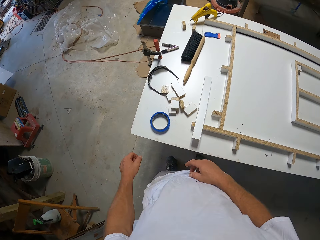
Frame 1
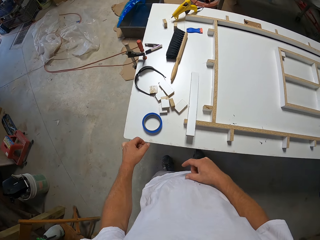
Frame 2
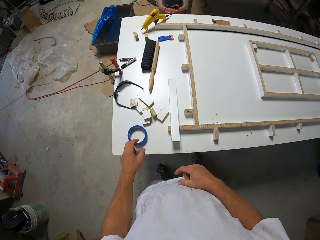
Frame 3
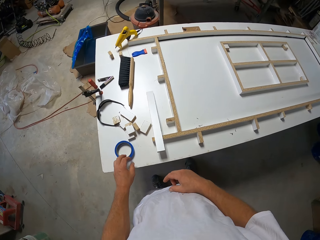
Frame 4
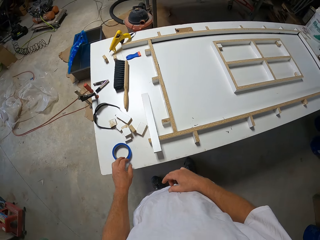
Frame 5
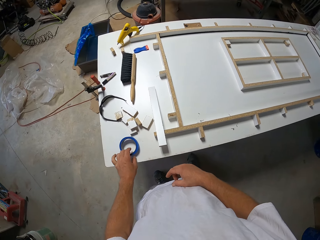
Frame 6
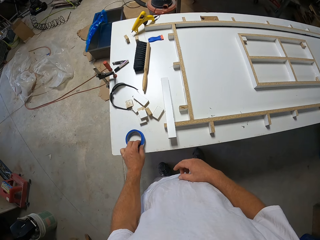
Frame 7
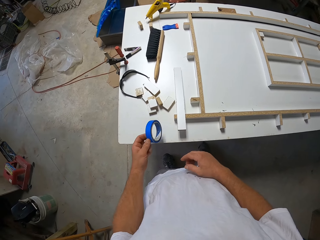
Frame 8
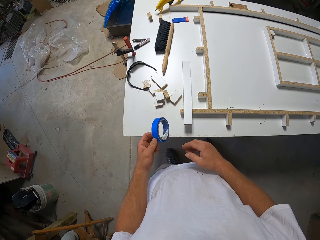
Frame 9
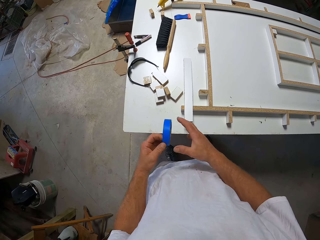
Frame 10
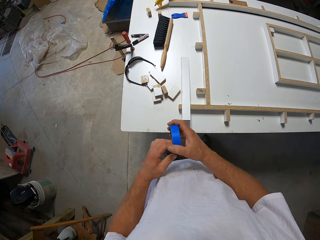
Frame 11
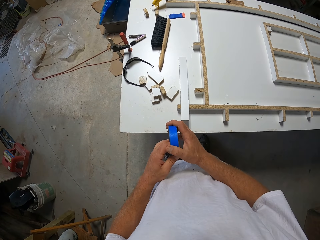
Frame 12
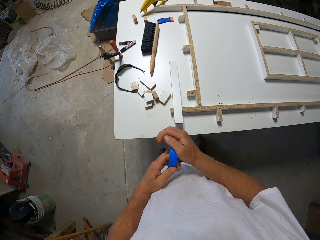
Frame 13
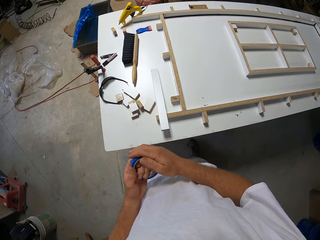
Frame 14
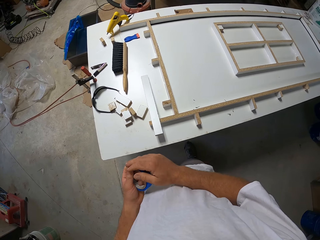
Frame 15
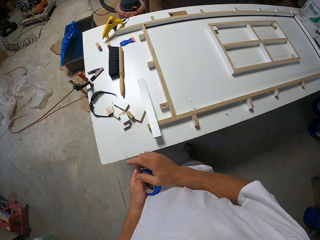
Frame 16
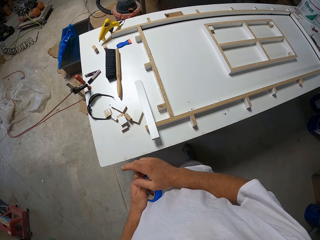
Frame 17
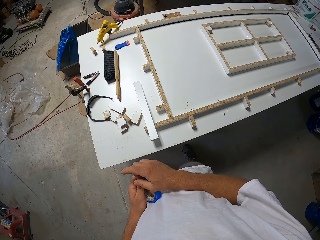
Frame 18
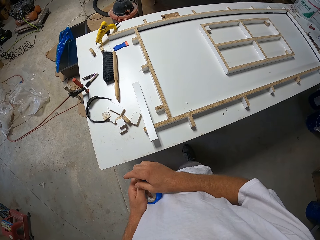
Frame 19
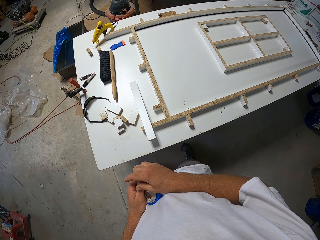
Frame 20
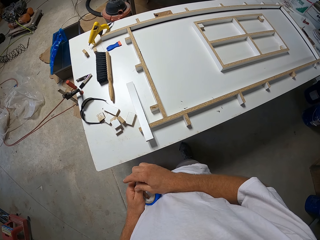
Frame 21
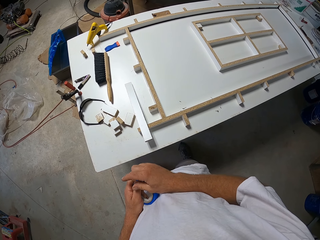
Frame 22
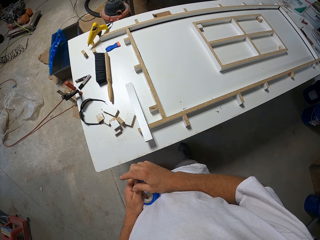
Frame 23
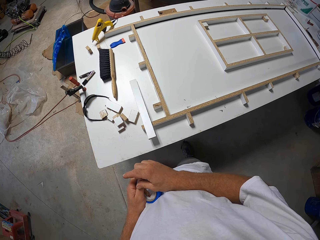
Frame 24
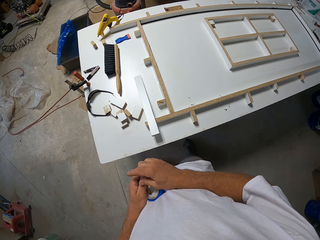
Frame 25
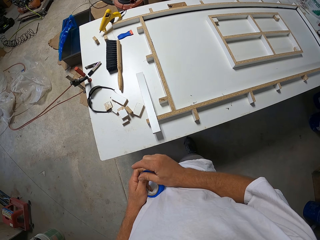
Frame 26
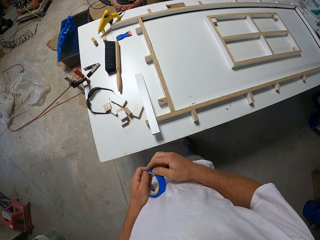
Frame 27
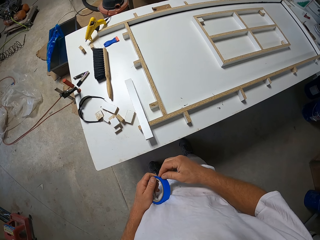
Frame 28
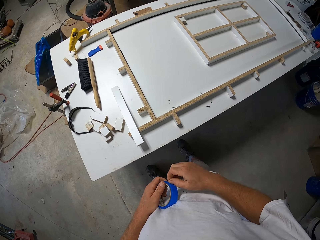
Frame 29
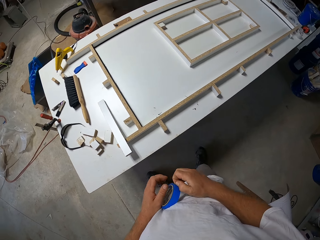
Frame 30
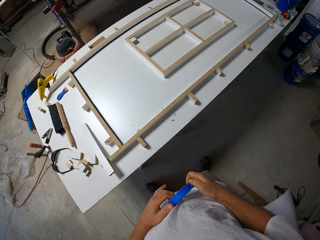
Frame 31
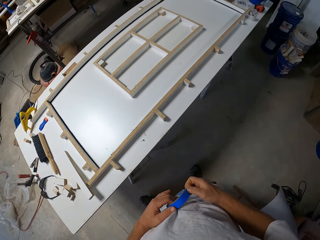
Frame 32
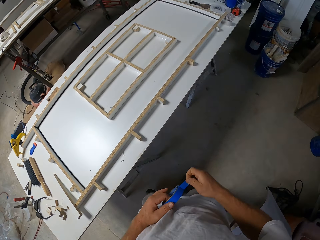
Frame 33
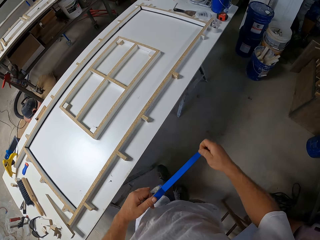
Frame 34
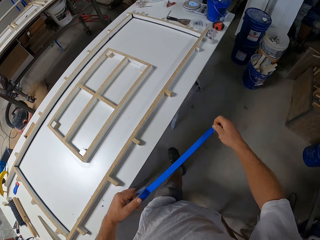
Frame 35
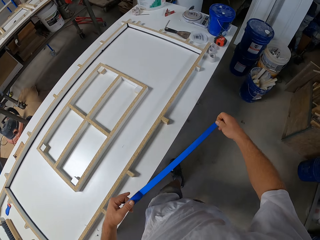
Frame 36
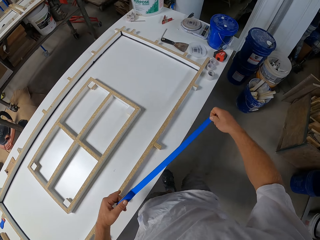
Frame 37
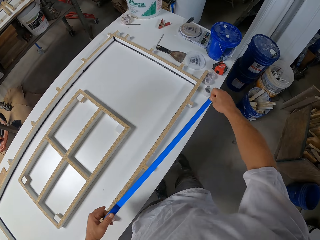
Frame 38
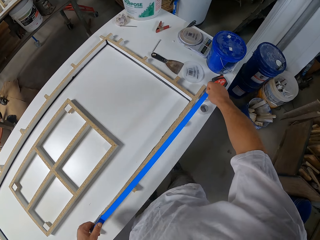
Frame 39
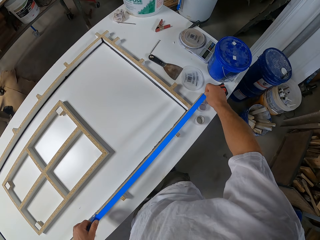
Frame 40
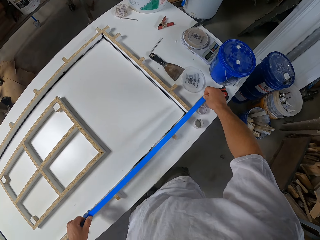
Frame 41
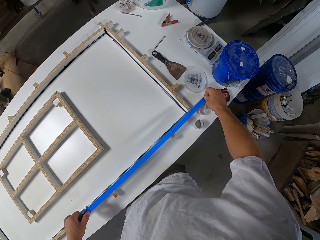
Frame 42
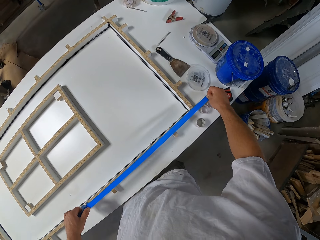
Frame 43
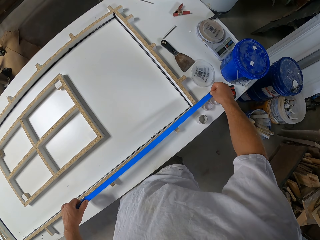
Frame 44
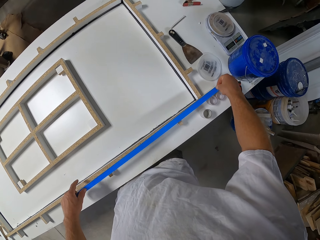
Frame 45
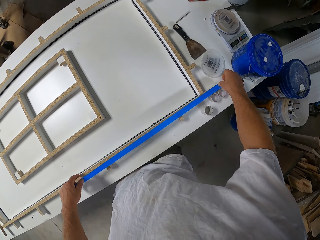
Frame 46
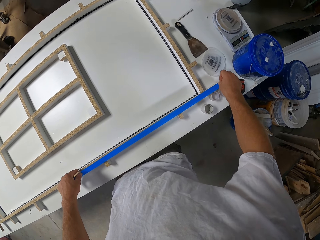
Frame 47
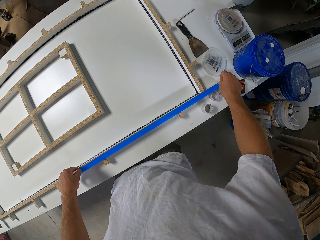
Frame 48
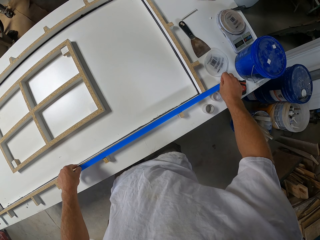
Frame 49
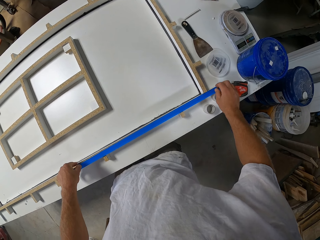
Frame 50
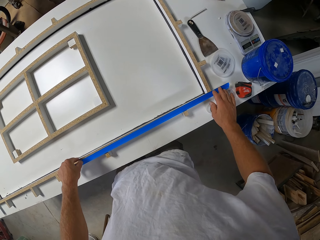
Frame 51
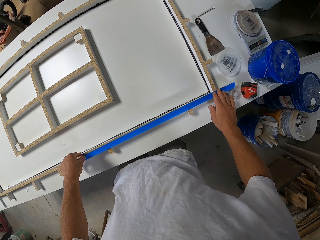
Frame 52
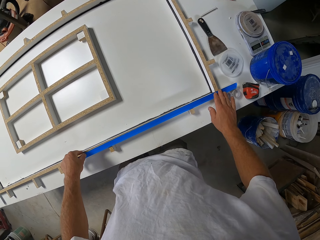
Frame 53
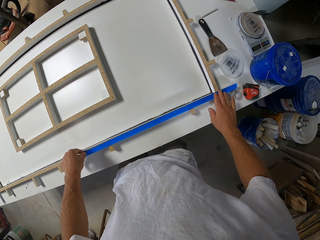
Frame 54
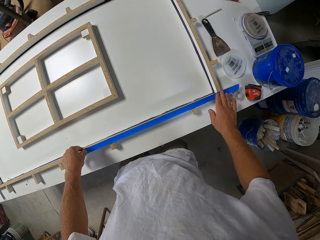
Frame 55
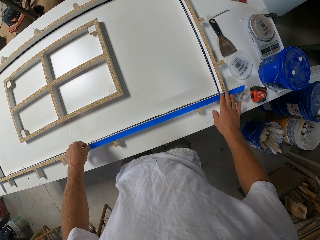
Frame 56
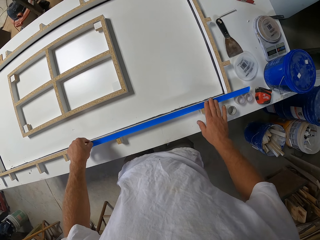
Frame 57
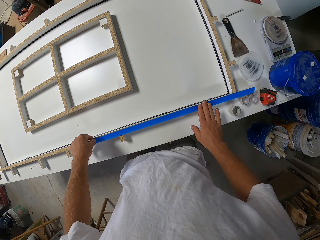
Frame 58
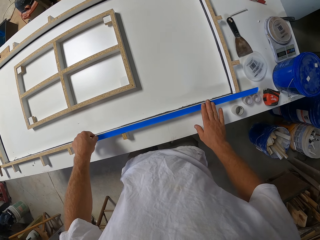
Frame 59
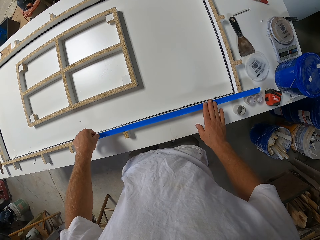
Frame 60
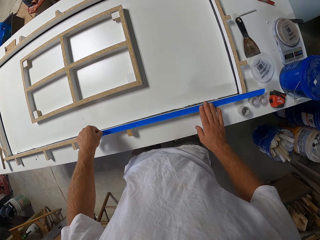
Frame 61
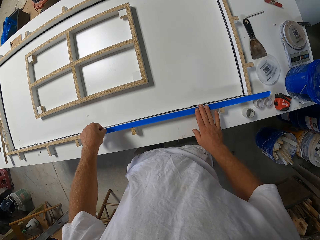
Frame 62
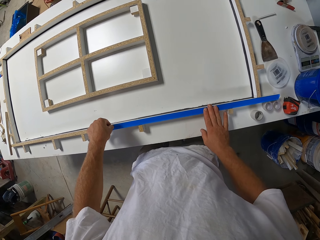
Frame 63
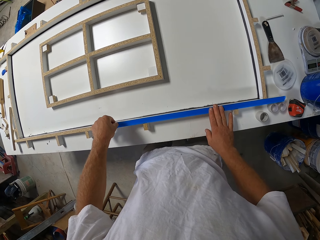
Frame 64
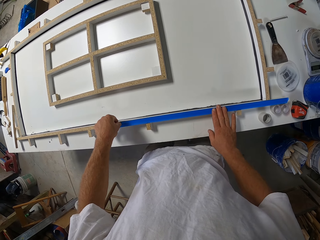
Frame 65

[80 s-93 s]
The camera wearer picks the masking tape or cello tape. They hold the masking tape with both hands. They peel the masking tape. They lift the cello tape flag. They walk around the workshop. They pull the masking tape. They walk around the workshop. They apply the cello tape on the door frame.

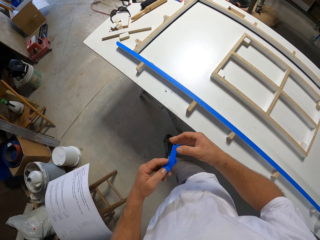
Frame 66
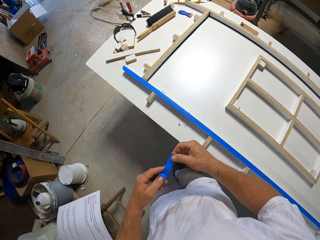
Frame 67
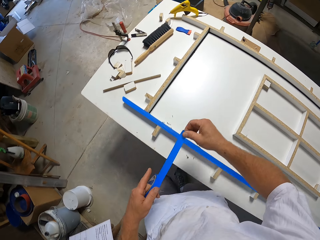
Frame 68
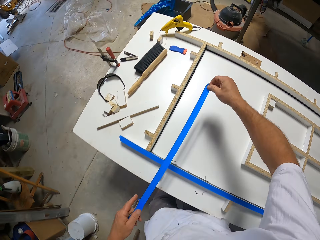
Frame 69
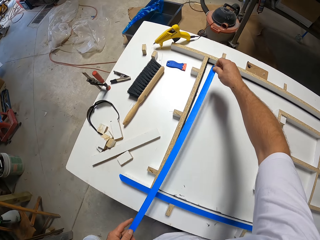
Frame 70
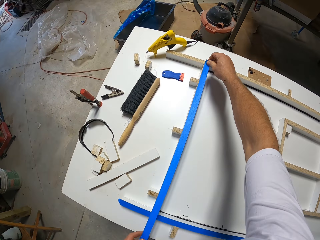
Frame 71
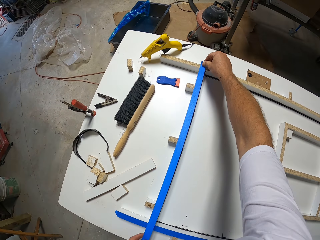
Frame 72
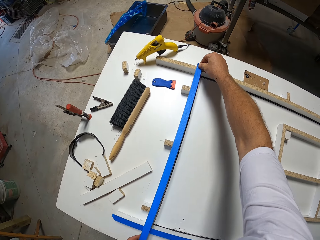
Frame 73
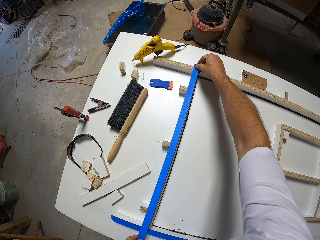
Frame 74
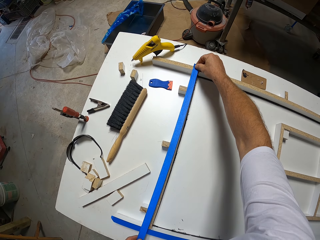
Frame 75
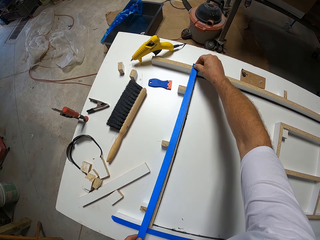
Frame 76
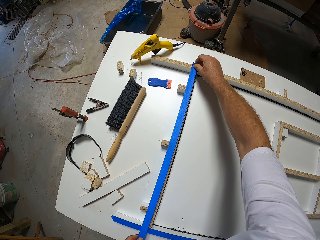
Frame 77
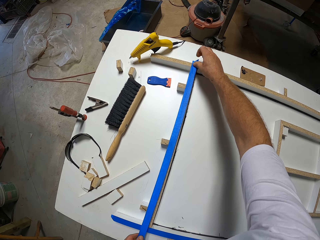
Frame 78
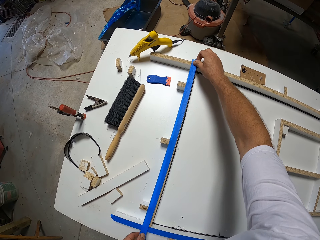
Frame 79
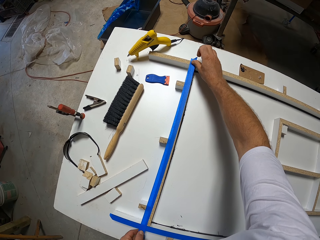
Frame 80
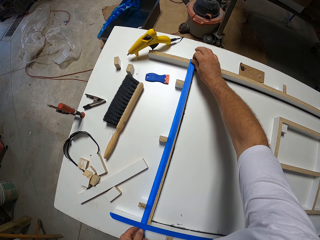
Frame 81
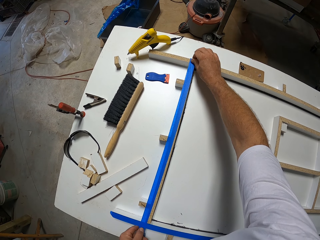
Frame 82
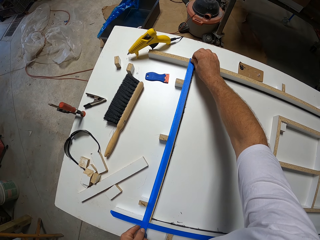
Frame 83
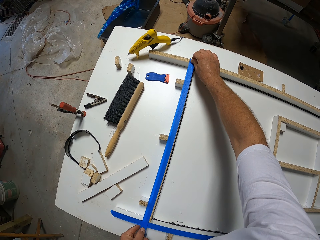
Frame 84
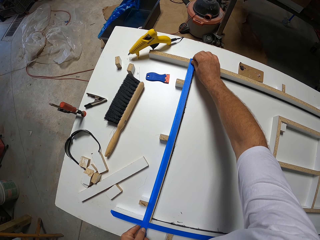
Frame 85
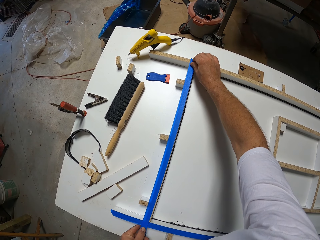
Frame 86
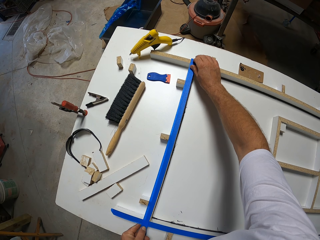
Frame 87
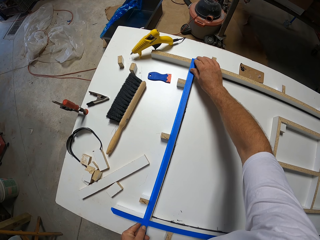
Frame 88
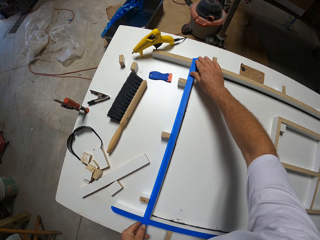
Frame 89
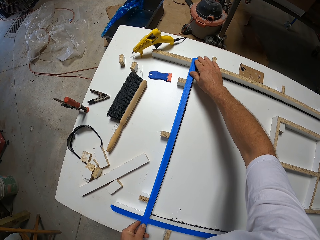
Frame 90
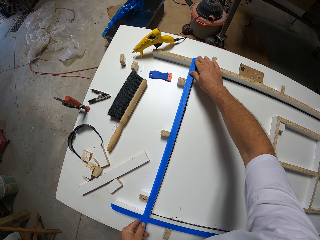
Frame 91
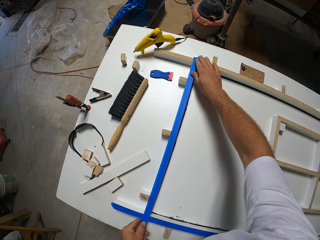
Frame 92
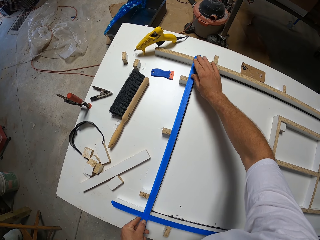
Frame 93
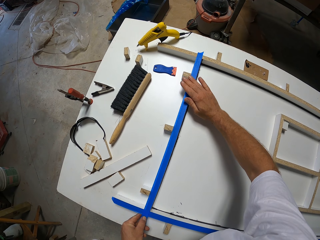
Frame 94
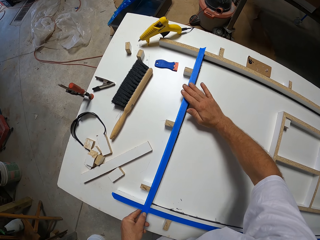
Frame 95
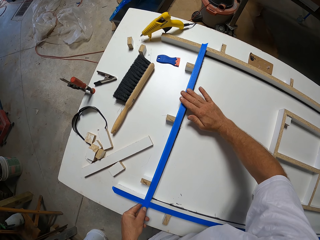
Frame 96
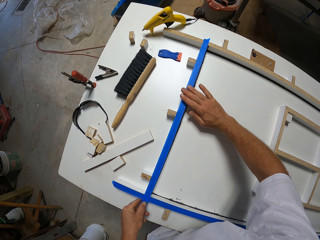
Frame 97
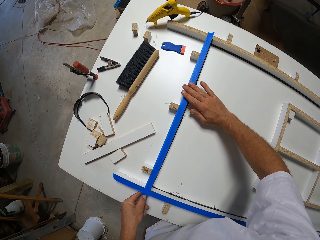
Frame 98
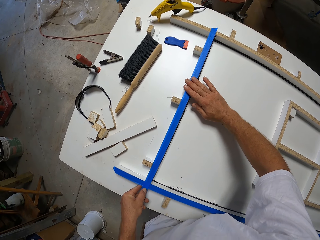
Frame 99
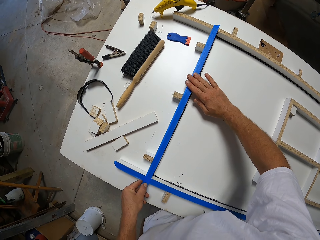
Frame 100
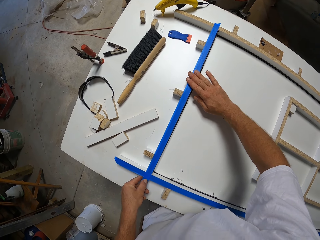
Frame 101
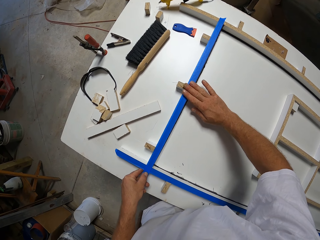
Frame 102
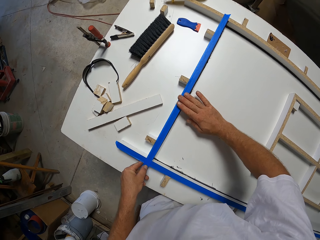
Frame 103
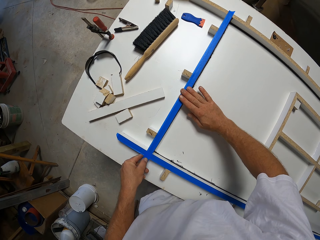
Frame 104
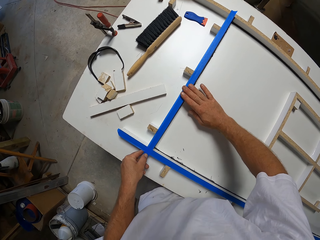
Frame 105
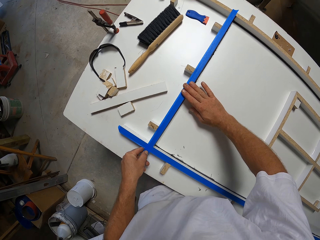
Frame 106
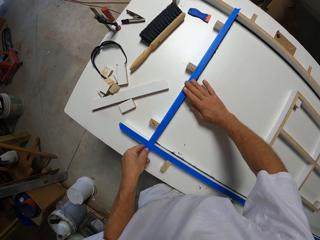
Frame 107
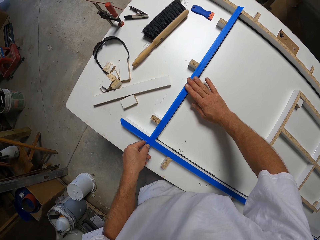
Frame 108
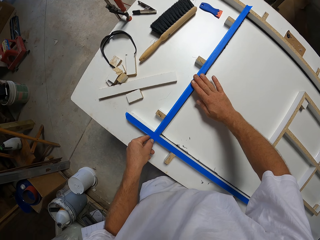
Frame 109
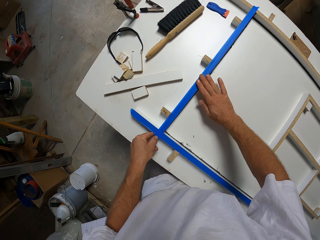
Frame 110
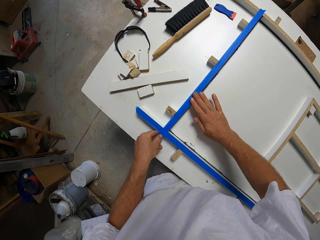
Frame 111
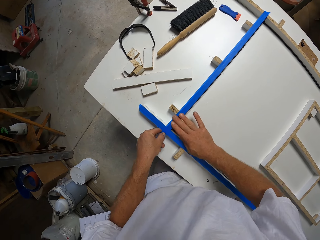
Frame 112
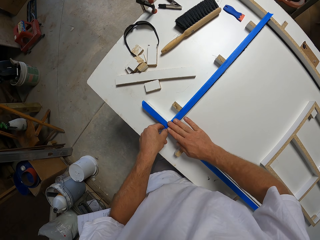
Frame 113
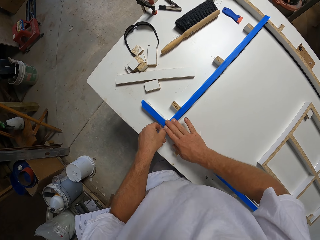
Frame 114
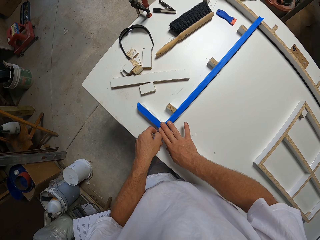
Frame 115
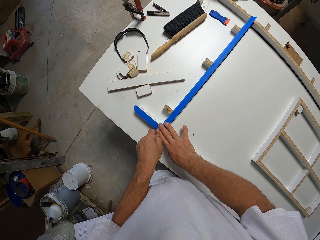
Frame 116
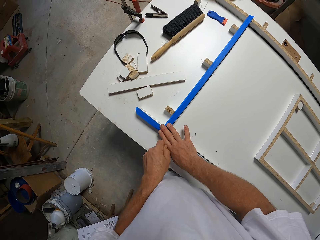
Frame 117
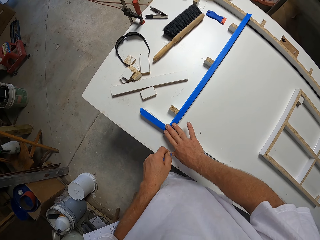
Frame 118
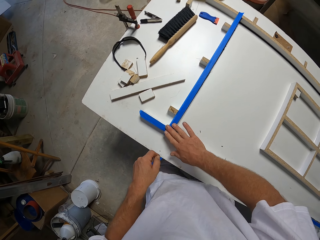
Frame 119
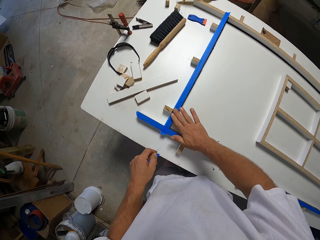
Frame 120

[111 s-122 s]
The camera wearer walks around the workshop. They hold the masking tape or cello tape with both hands. They pull the masking tape. They apply the cello tape on the door frame. They cut the cello tape.
